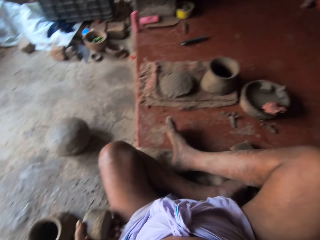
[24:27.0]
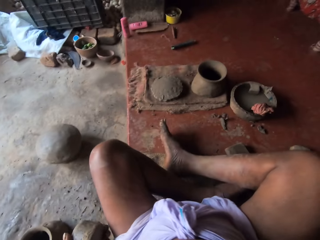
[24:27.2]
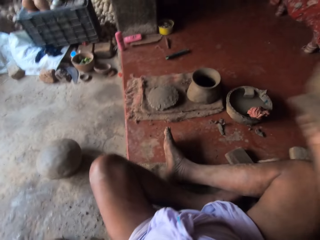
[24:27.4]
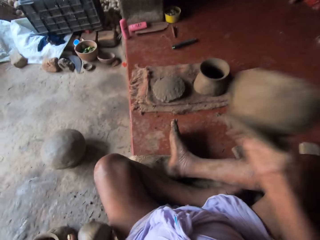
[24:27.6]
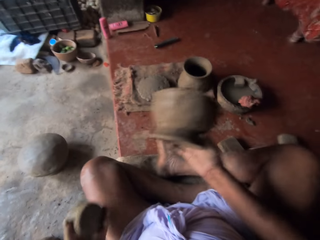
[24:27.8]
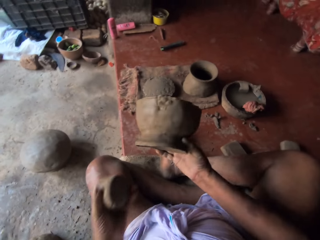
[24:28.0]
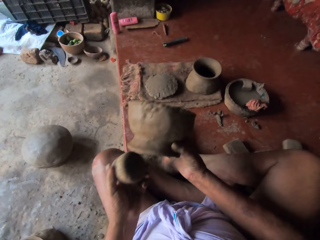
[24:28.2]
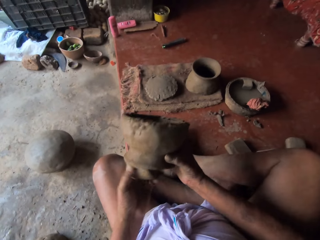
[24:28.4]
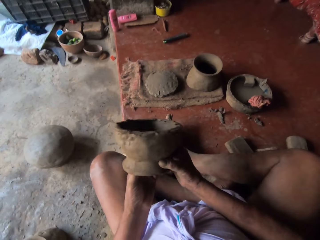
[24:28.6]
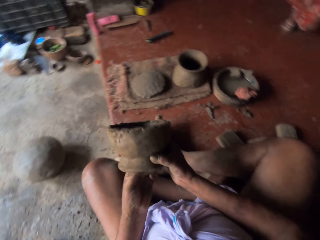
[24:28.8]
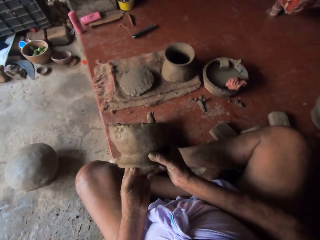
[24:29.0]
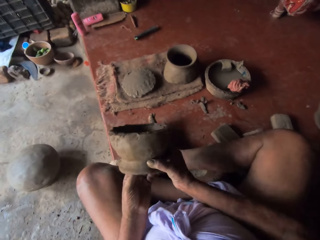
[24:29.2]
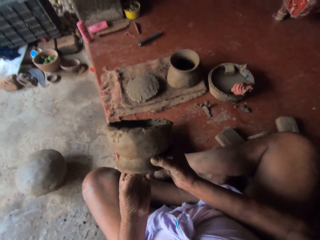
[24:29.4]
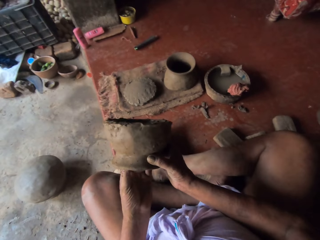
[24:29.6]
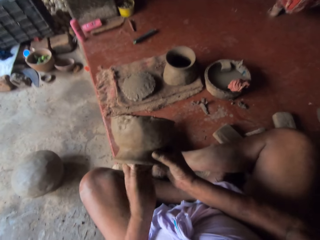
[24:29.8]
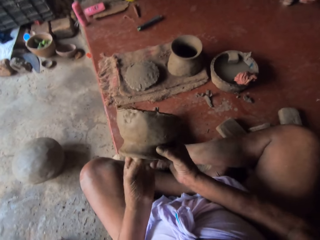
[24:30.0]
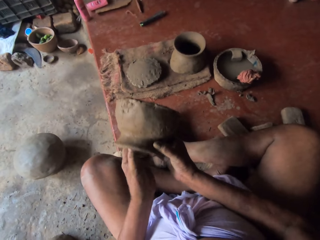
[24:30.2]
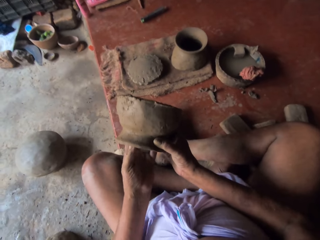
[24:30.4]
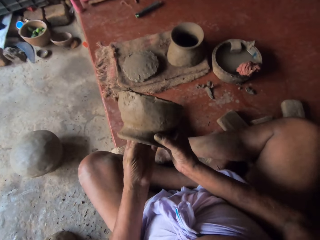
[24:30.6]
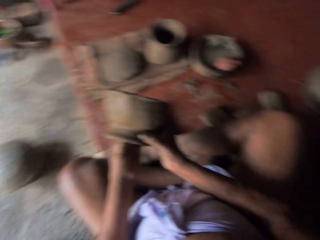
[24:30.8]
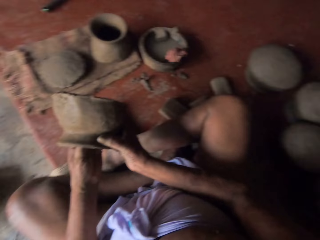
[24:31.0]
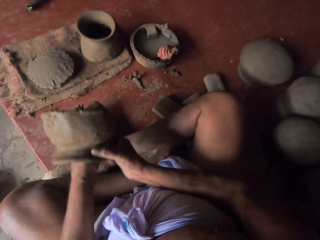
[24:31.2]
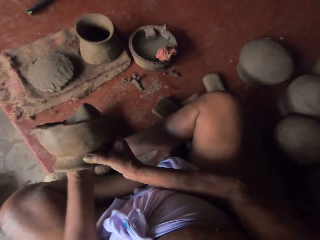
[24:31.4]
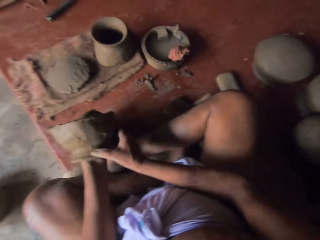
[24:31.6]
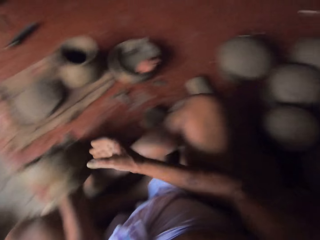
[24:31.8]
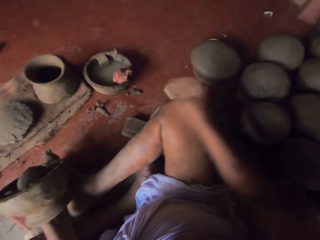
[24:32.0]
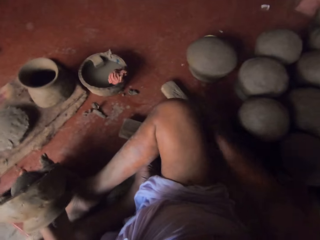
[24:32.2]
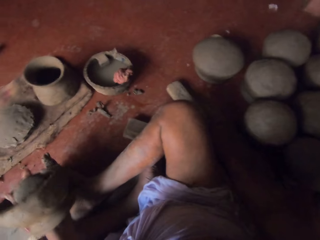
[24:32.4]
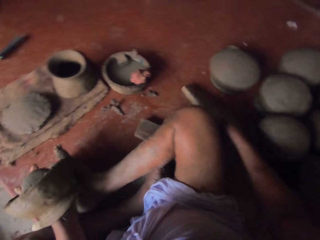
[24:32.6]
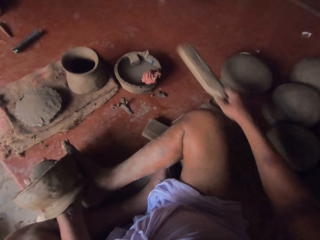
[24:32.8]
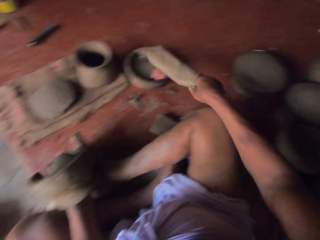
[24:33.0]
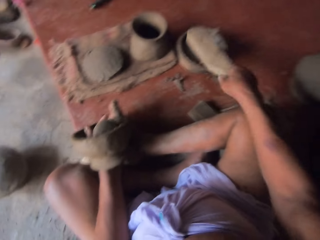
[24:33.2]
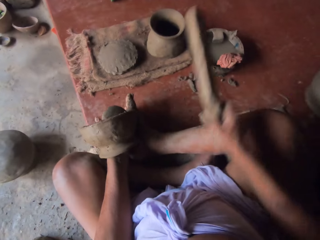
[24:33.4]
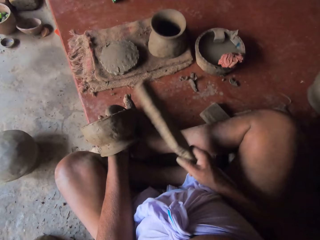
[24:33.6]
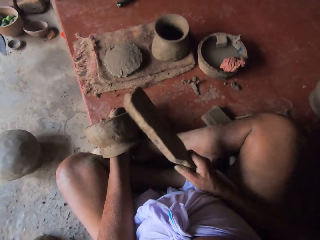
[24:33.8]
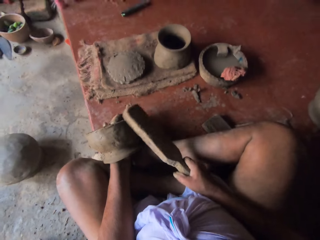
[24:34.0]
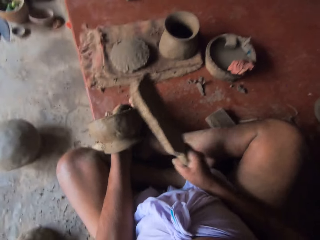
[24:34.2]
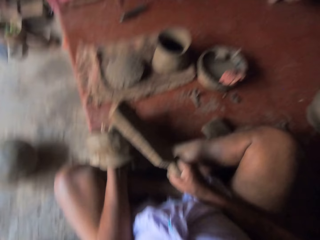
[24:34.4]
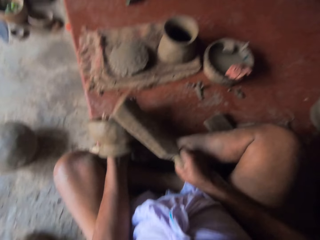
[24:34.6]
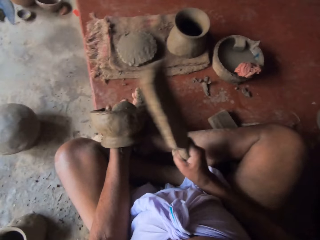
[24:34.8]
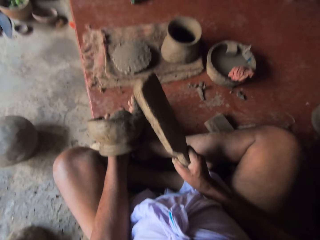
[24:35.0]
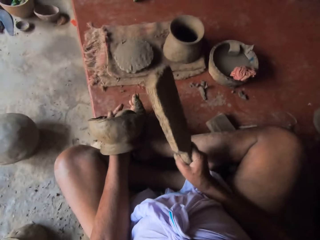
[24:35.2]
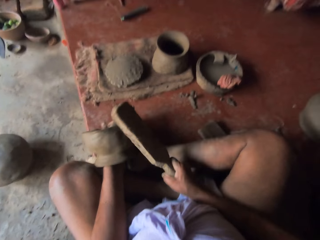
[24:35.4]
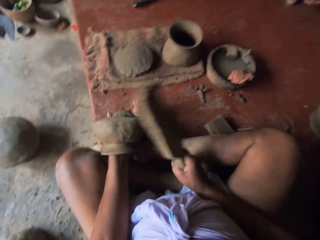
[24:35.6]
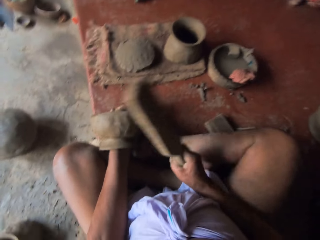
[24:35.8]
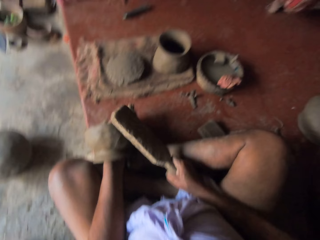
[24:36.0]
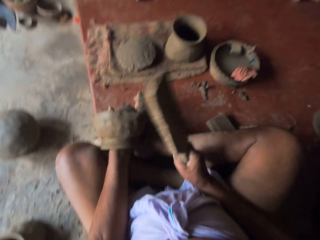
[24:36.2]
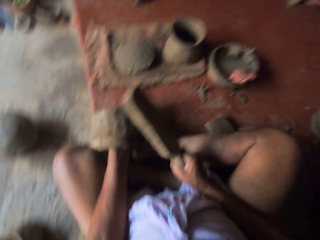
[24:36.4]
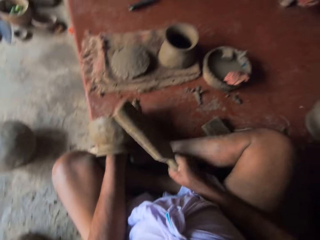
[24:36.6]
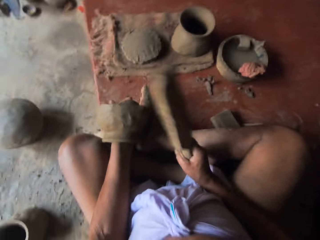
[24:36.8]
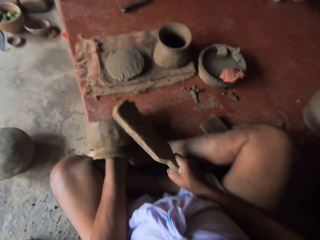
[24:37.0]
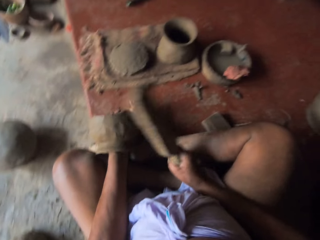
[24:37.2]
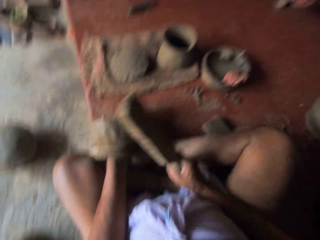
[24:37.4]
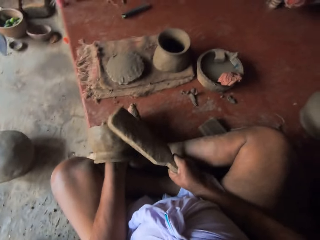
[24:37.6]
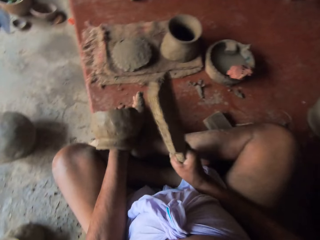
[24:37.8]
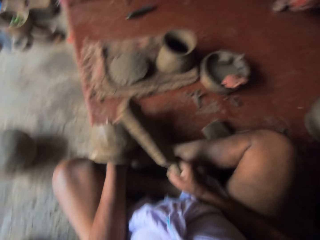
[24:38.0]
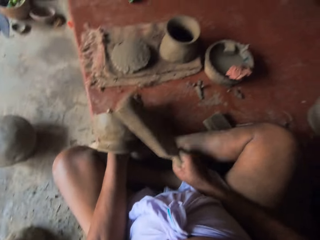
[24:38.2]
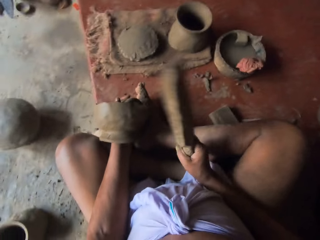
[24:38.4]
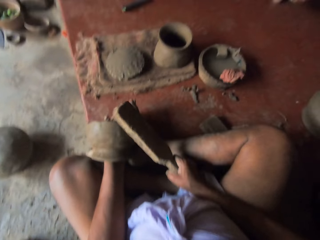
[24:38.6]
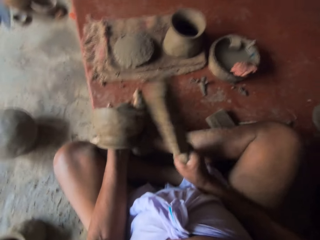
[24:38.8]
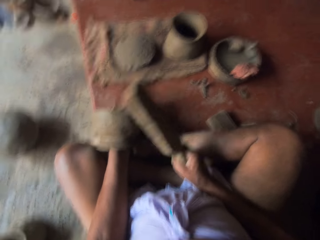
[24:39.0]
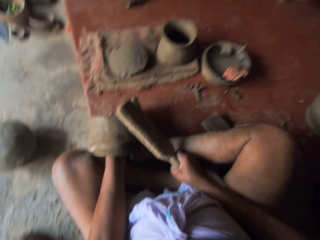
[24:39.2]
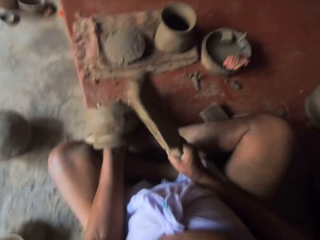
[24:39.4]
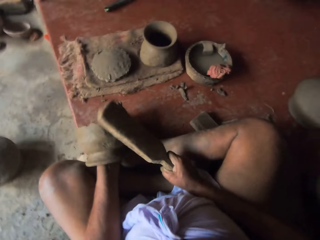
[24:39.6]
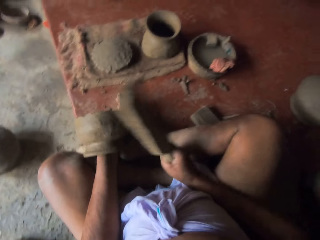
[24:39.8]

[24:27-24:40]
The camera wearer picks a molder. They pick a pottery. They fix the molder inside a pot. They pick a wooden stick and insert the wooden stick inside the water. They mold the pot. They hit the pottery with the wood.

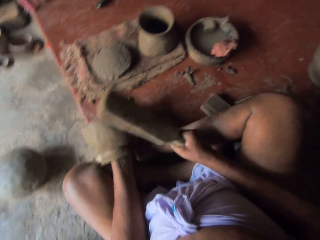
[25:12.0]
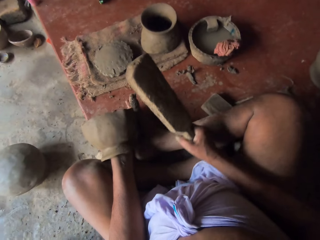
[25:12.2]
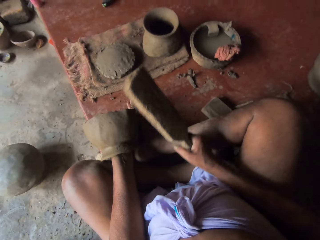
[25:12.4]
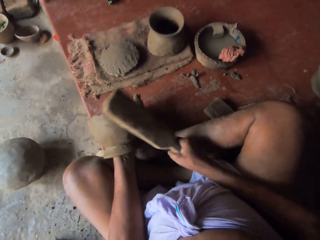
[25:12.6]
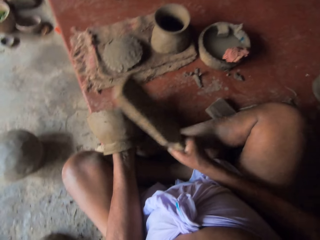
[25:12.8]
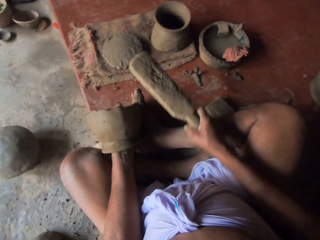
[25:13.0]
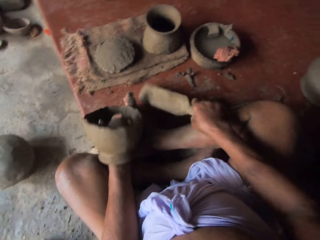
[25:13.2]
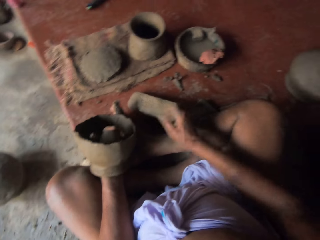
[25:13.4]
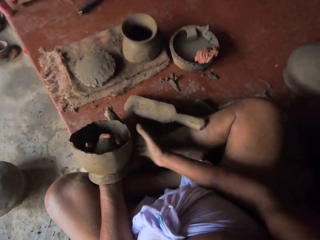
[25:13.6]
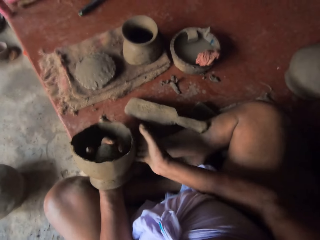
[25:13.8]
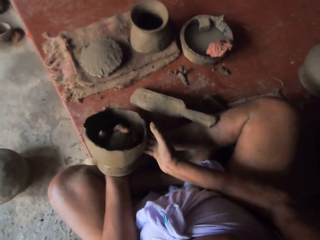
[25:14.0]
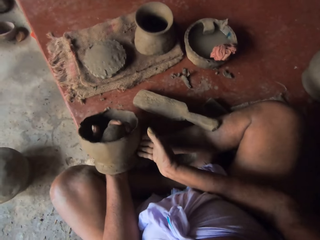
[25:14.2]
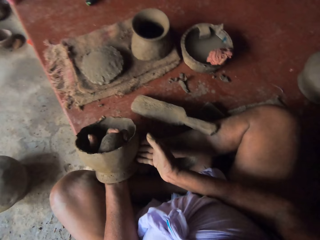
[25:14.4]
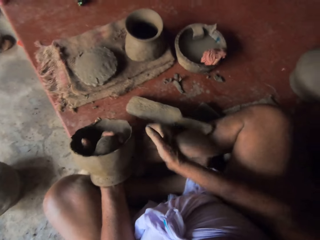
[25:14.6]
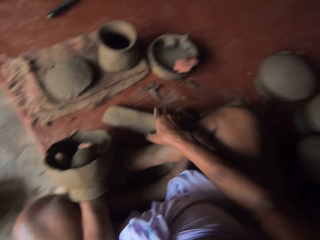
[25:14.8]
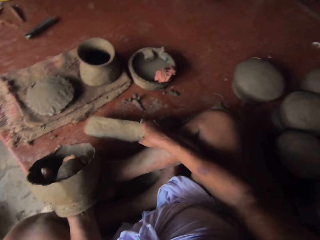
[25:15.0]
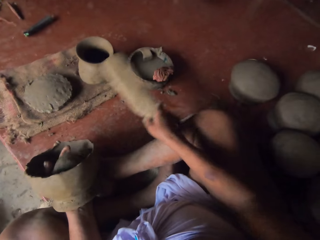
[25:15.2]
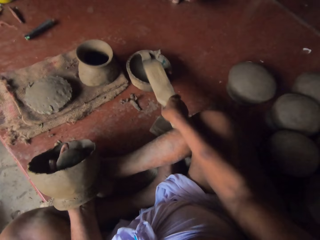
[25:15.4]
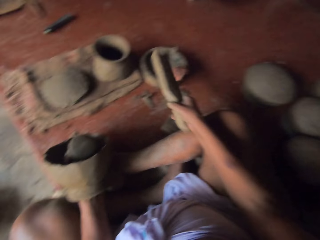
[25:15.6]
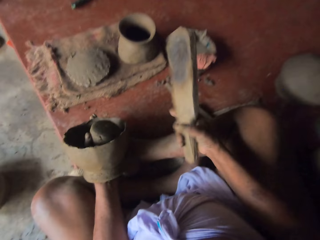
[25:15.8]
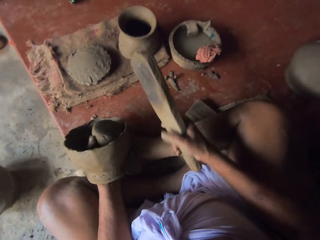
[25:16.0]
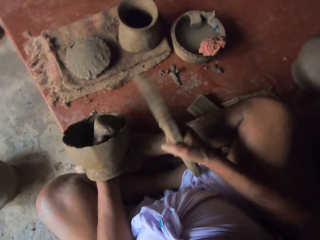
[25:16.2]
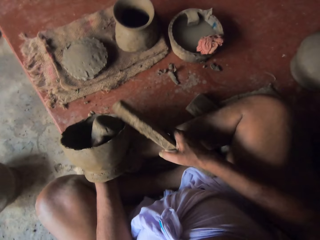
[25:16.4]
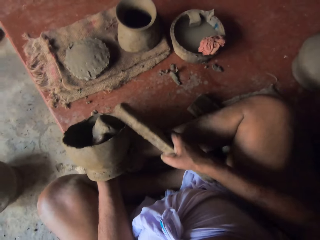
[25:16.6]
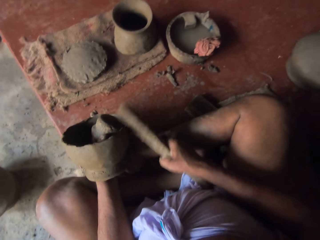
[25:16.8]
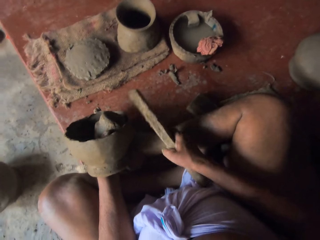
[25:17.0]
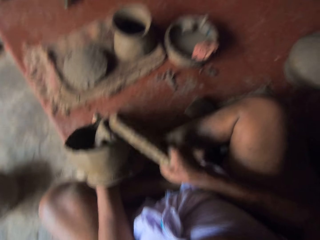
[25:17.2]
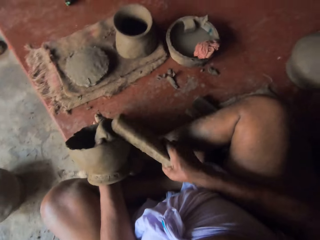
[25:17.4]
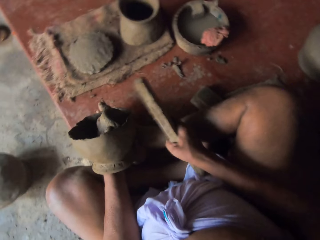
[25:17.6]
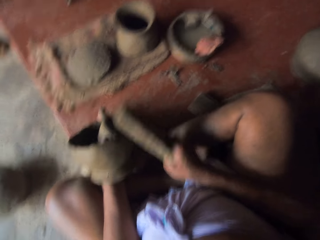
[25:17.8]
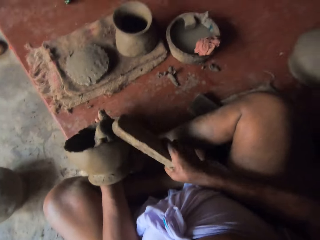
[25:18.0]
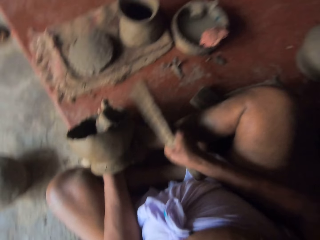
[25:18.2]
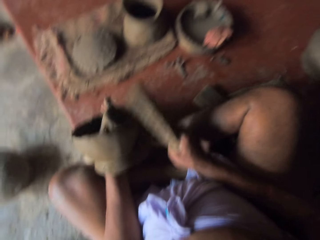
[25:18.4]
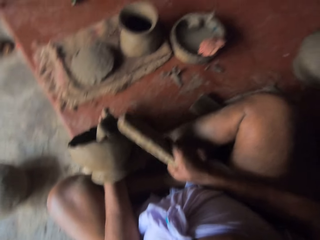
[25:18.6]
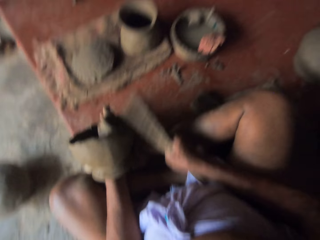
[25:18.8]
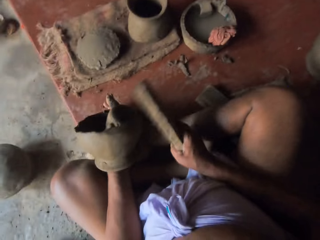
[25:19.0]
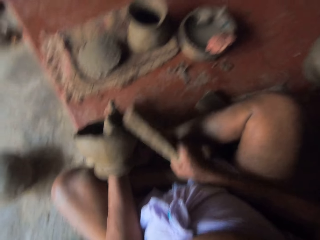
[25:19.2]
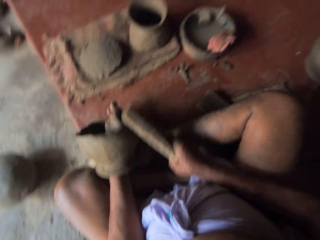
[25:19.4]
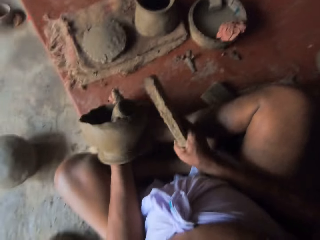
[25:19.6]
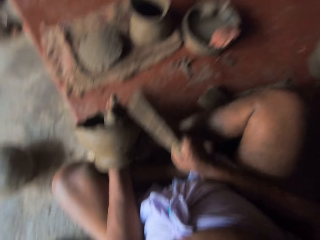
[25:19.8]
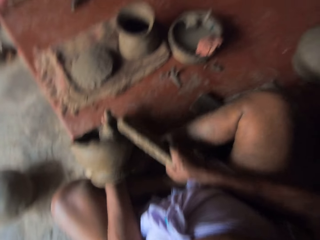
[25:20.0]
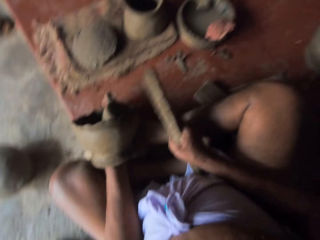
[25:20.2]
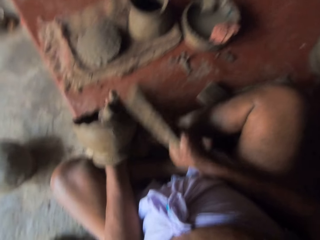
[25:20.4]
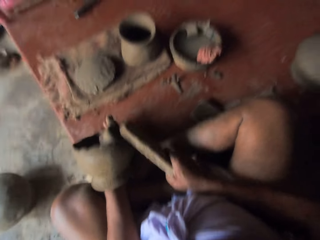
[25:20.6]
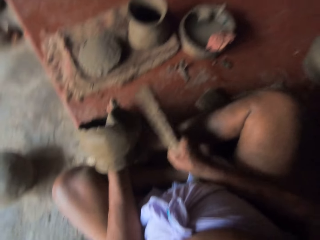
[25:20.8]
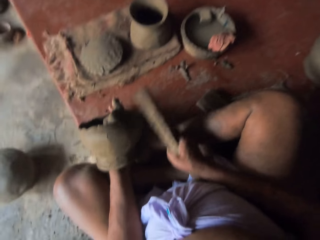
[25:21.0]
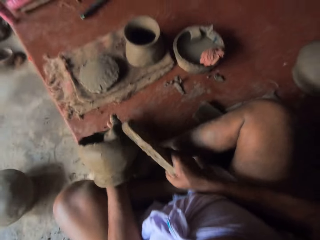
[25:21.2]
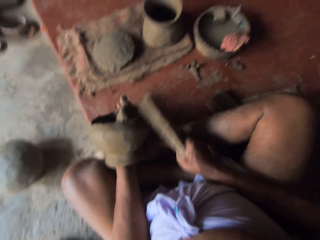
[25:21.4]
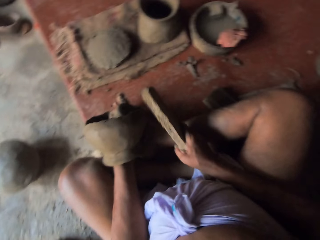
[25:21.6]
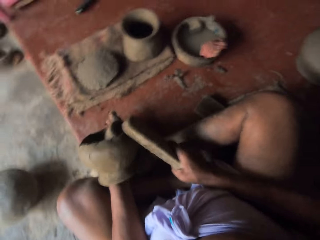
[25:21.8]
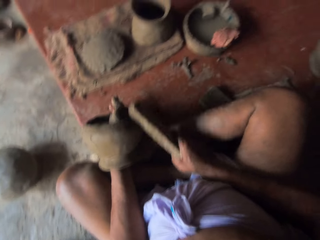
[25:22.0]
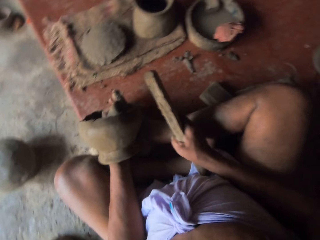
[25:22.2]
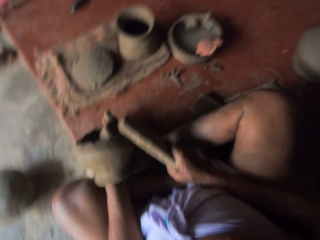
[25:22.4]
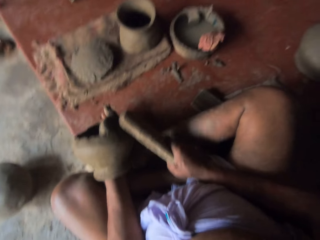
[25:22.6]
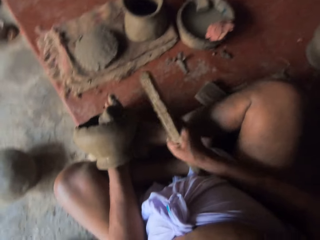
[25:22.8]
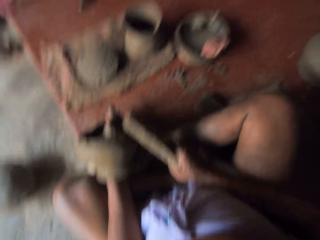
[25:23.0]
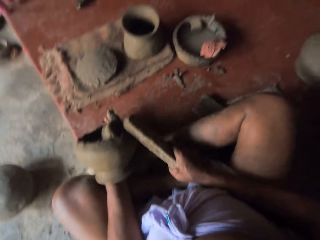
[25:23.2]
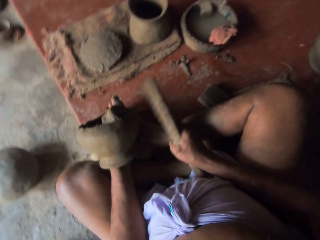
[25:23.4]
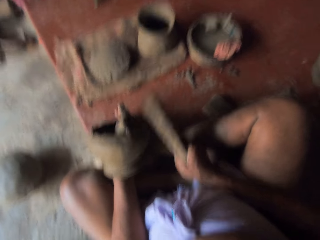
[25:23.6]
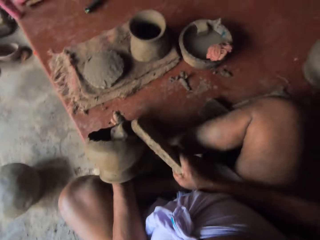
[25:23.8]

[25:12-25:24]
The camera wearer puts the wood on the floor. They pick the wood and dip the wood in water. They mold a pot and hit the pottery with the wood.
